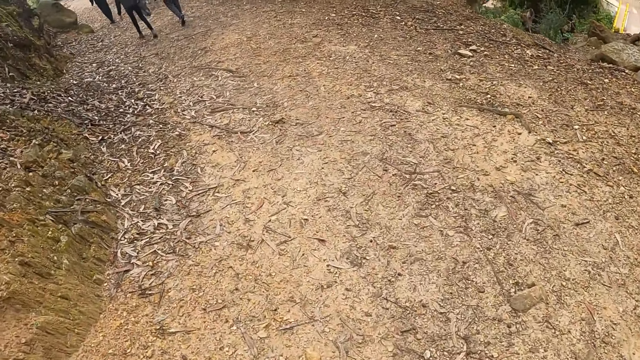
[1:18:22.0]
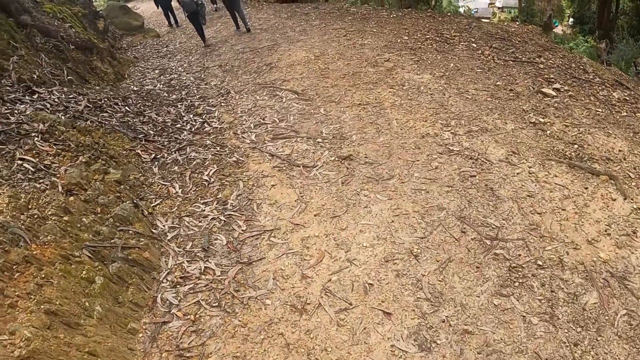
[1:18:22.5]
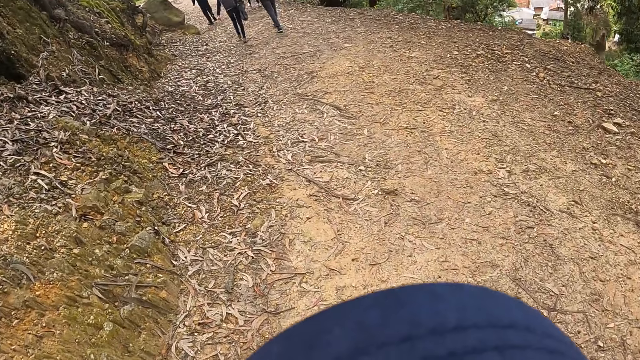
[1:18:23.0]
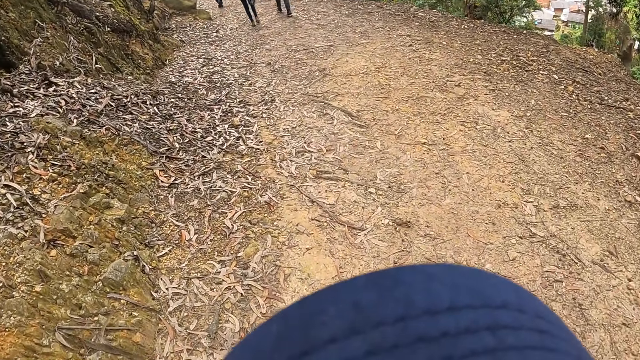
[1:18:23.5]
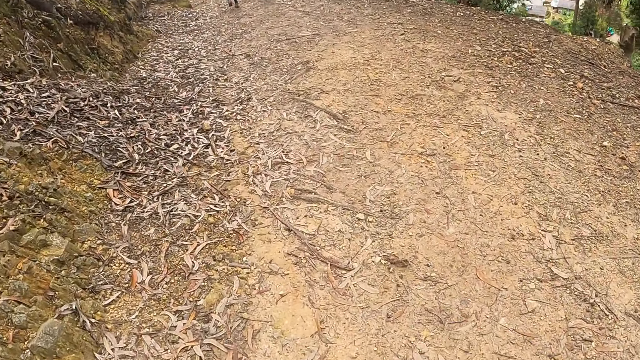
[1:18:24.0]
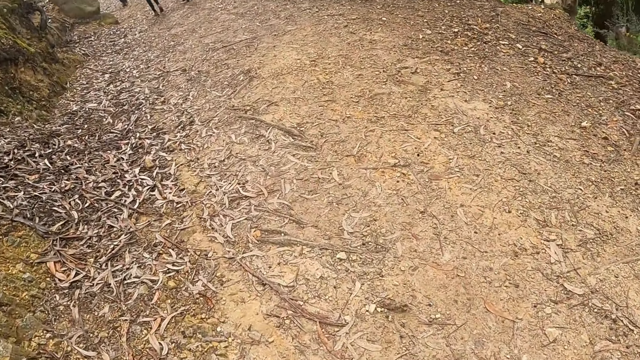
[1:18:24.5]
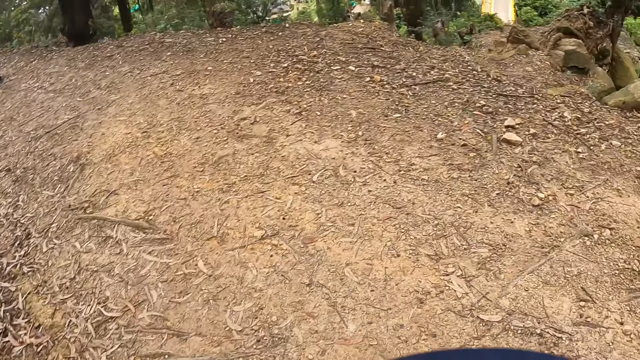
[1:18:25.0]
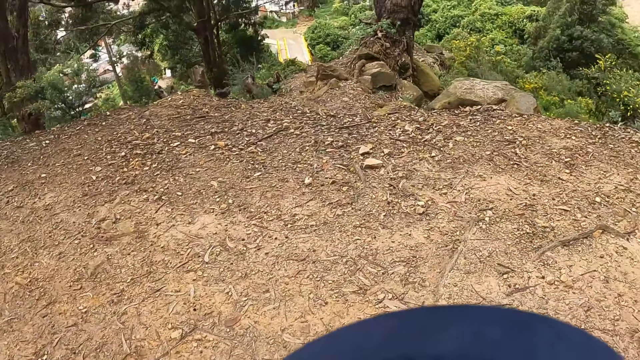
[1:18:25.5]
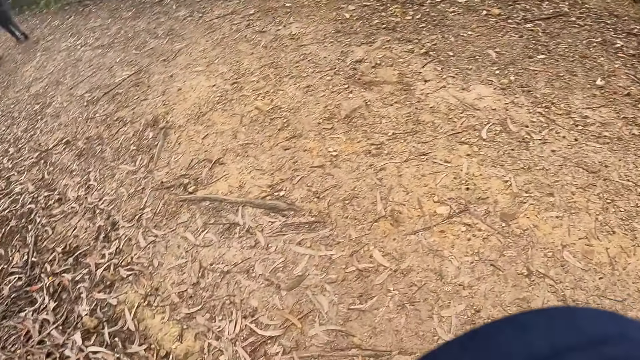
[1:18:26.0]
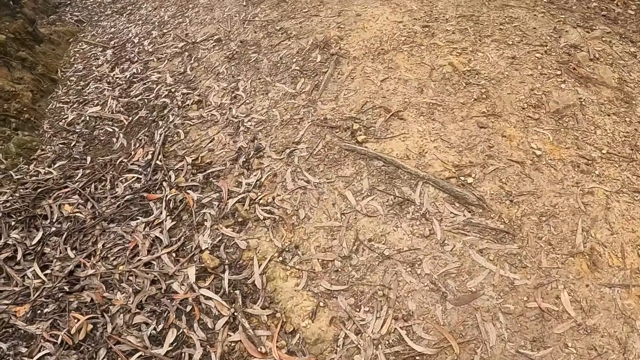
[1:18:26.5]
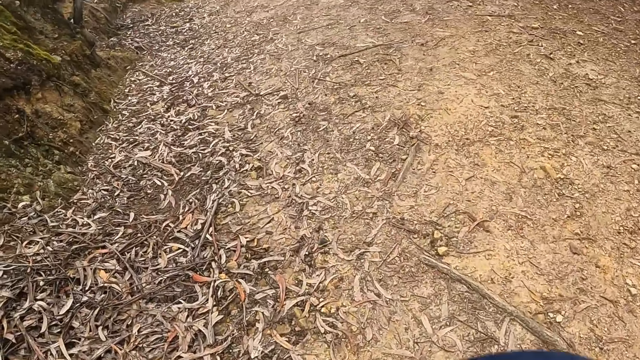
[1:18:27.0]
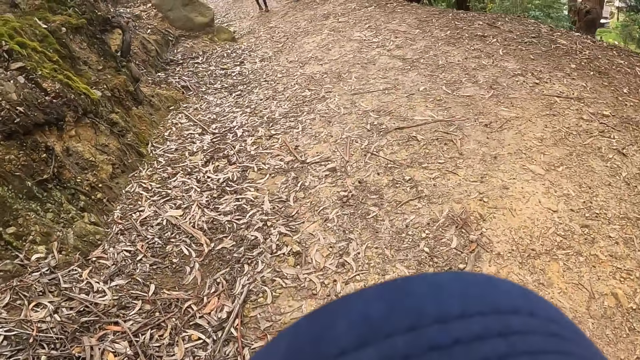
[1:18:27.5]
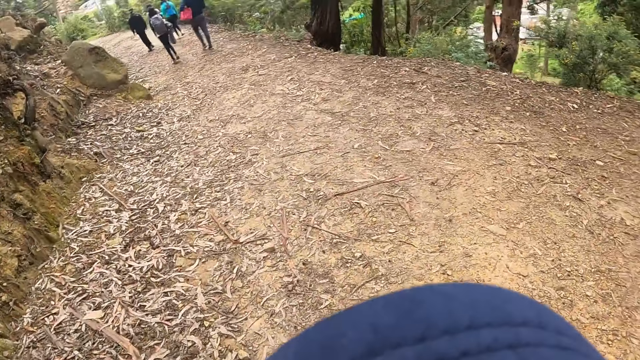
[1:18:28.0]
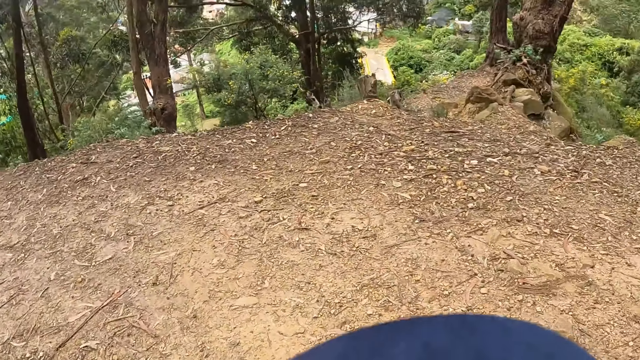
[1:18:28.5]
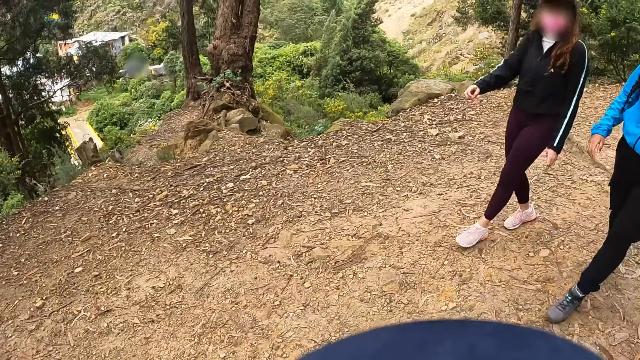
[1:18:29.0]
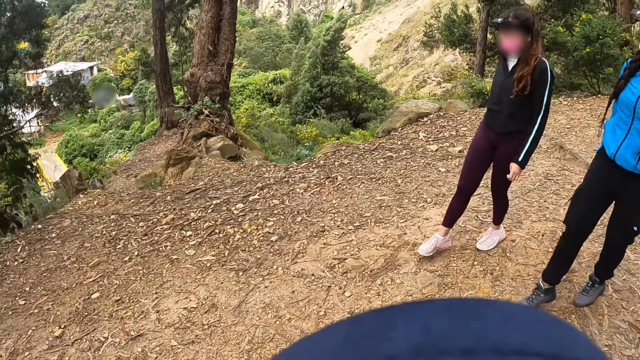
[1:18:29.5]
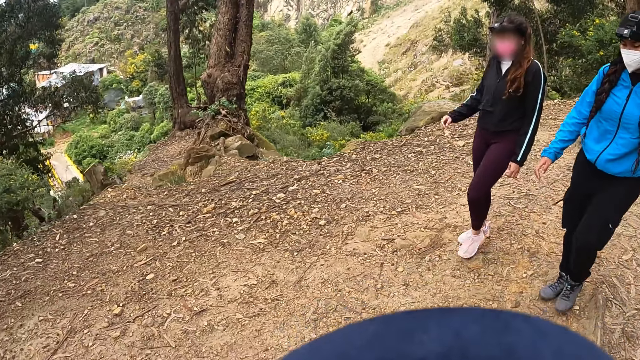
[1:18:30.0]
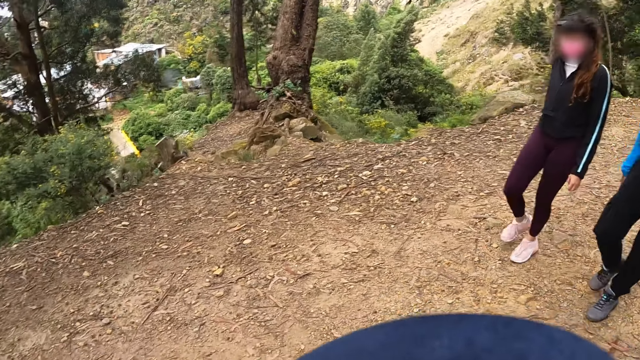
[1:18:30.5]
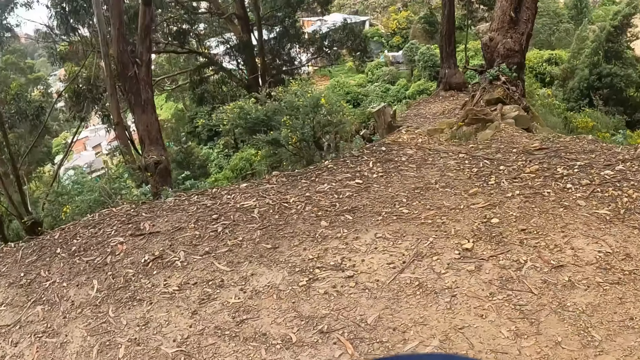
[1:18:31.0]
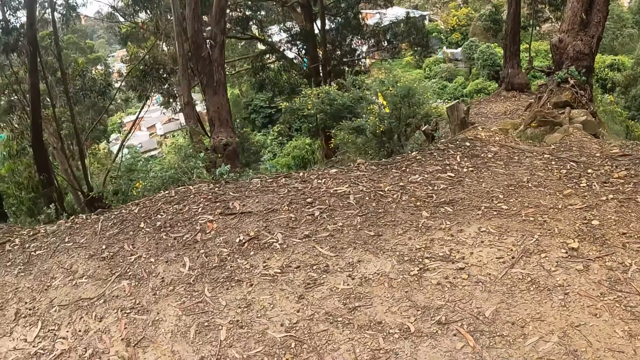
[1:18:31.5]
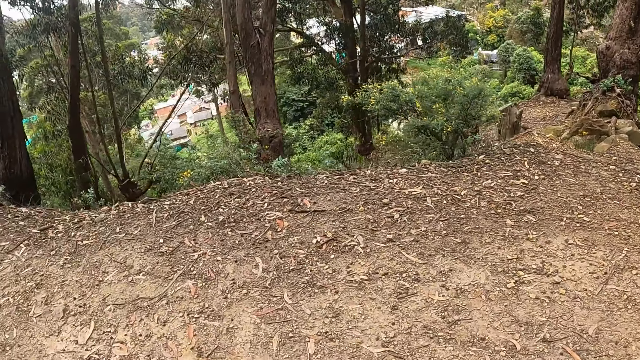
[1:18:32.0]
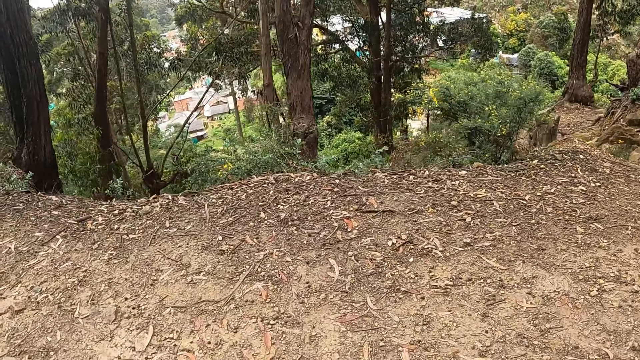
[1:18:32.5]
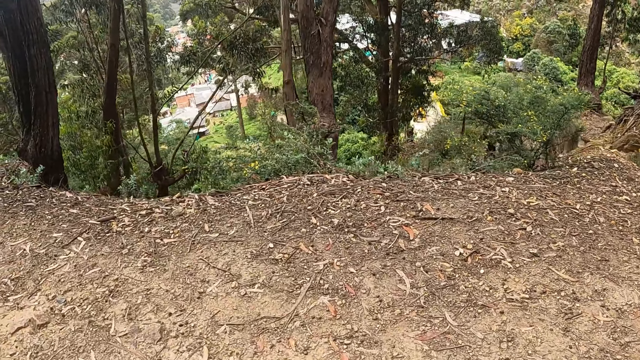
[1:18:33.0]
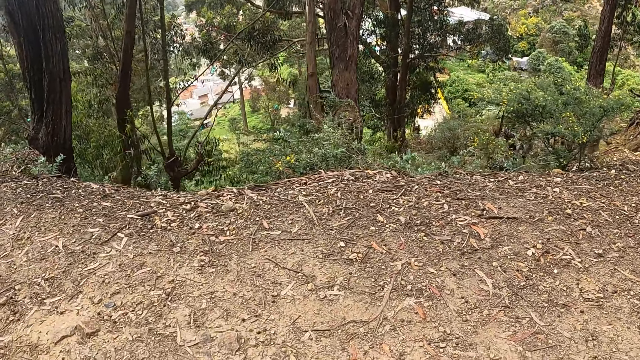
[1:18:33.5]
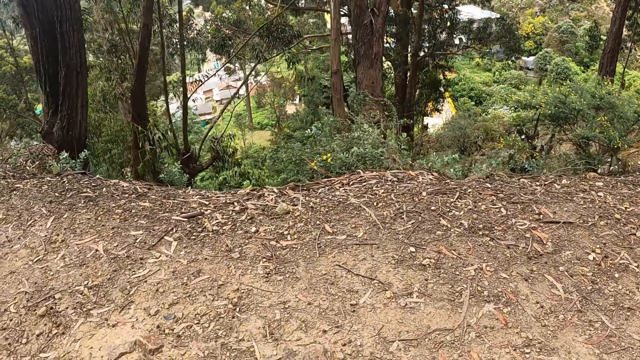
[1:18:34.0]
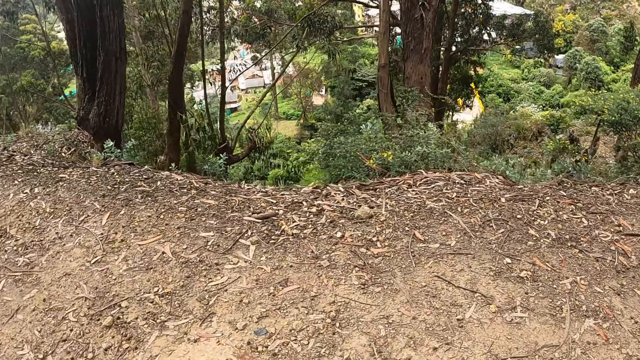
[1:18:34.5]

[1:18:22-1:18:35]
A woman walks. Another woman walks.

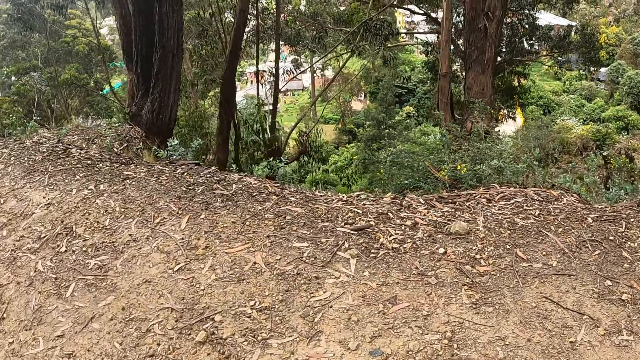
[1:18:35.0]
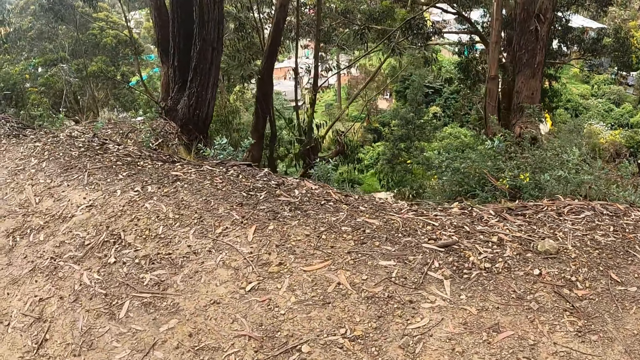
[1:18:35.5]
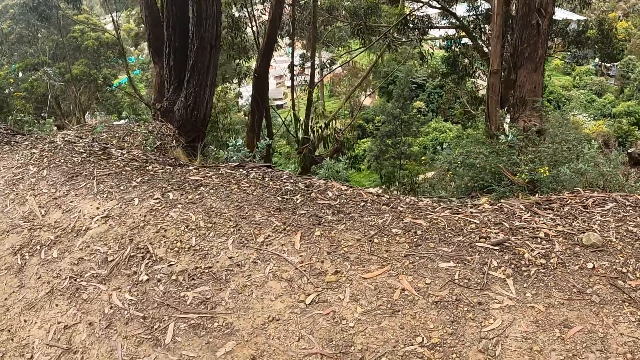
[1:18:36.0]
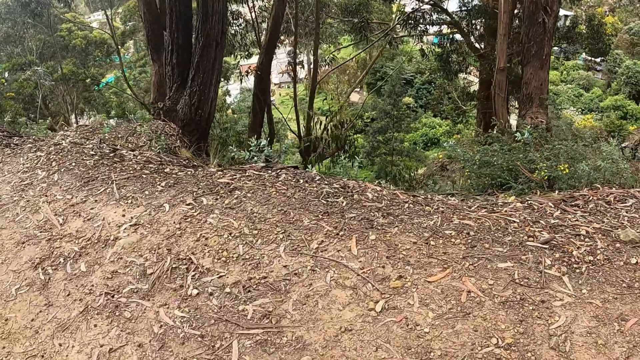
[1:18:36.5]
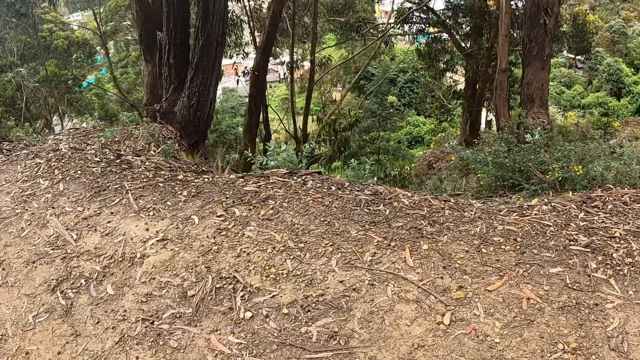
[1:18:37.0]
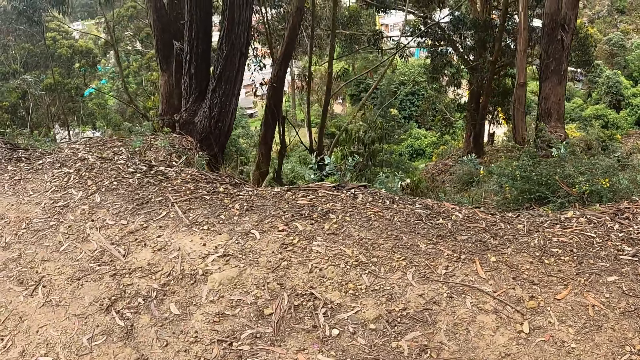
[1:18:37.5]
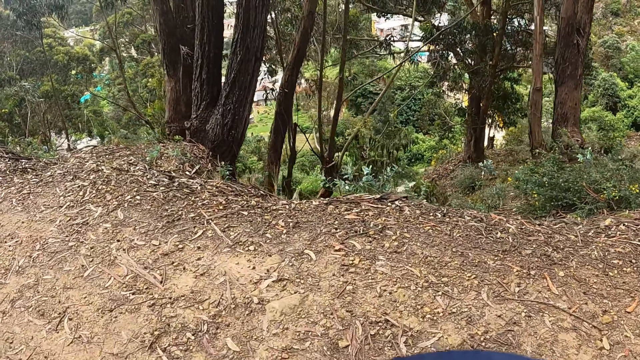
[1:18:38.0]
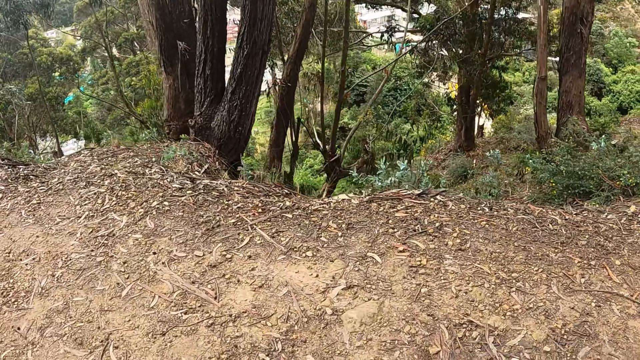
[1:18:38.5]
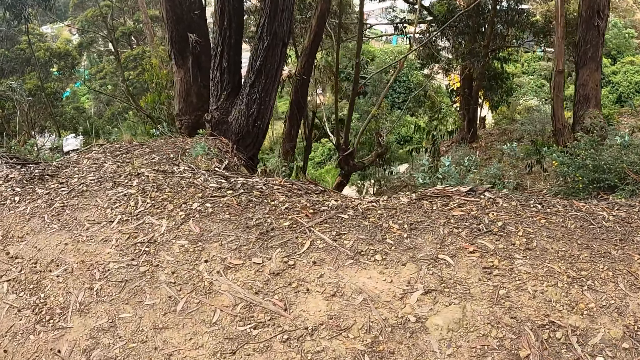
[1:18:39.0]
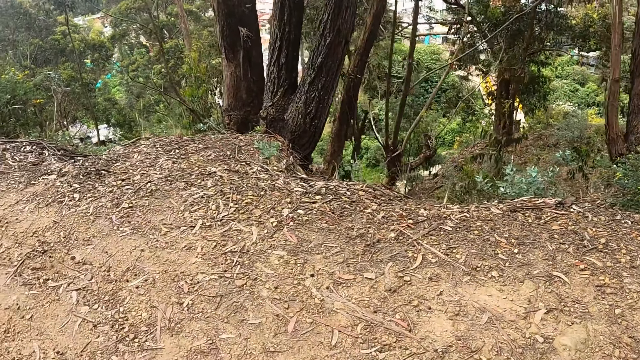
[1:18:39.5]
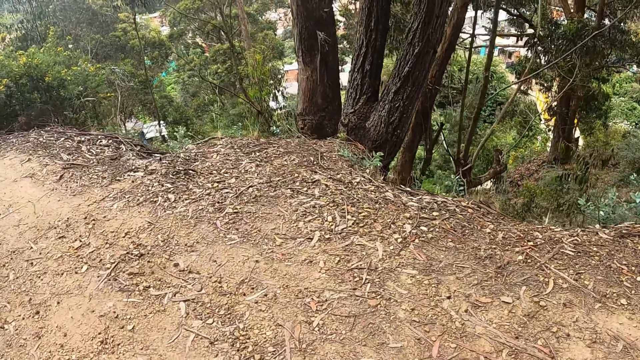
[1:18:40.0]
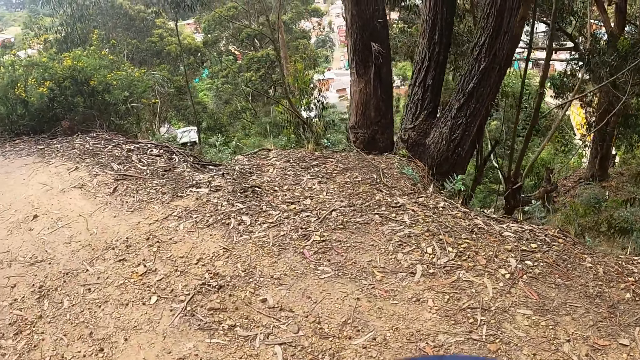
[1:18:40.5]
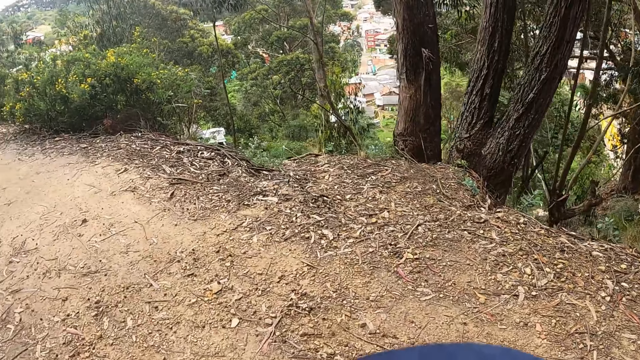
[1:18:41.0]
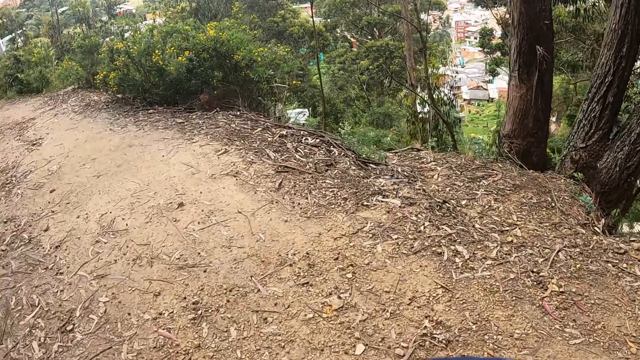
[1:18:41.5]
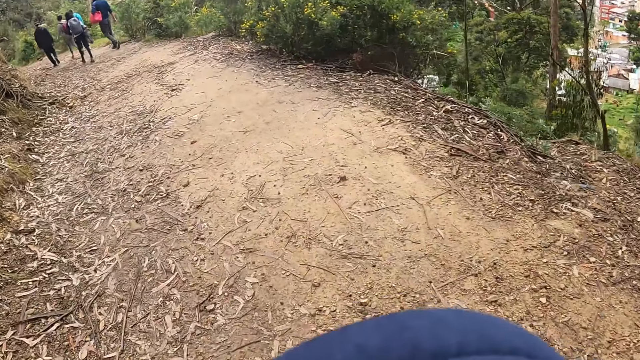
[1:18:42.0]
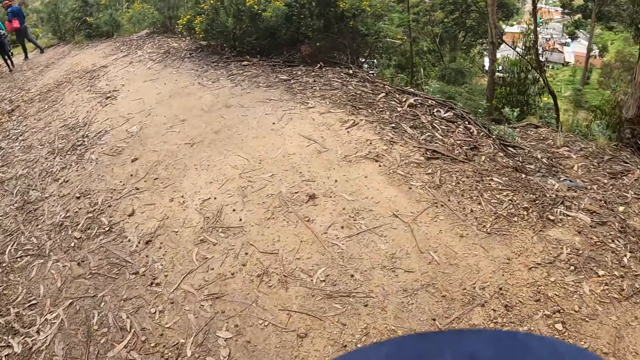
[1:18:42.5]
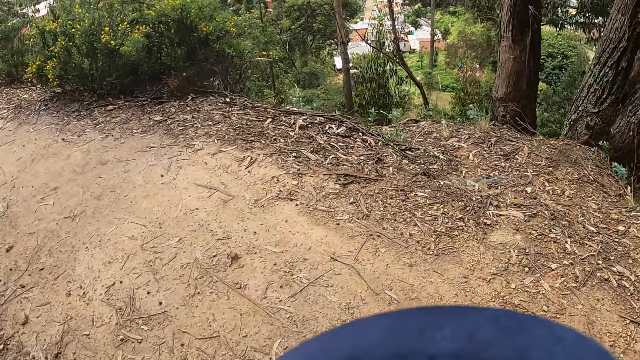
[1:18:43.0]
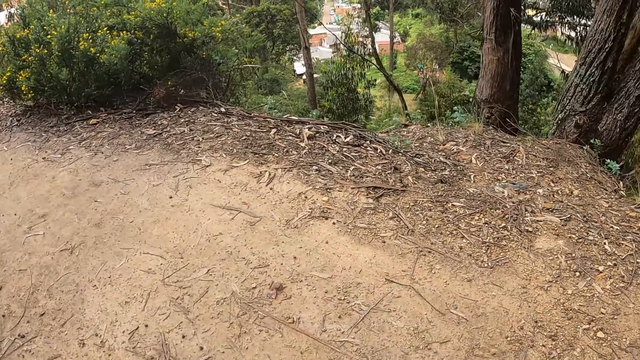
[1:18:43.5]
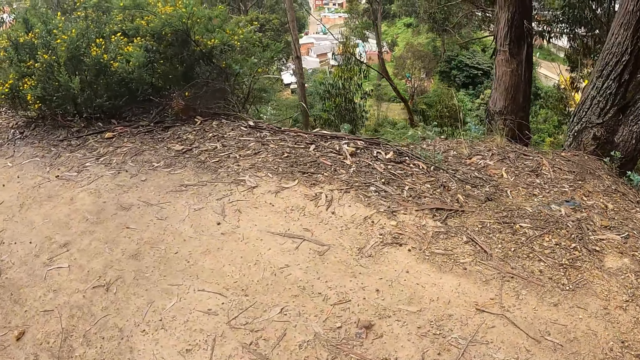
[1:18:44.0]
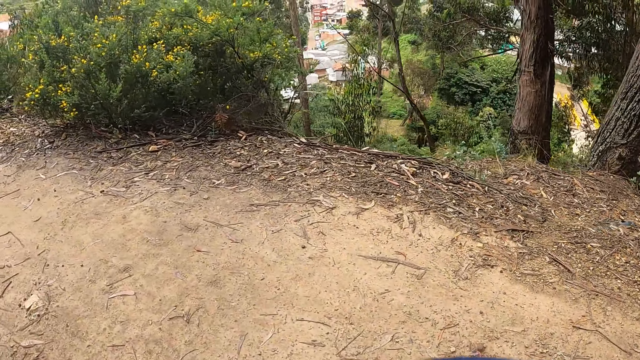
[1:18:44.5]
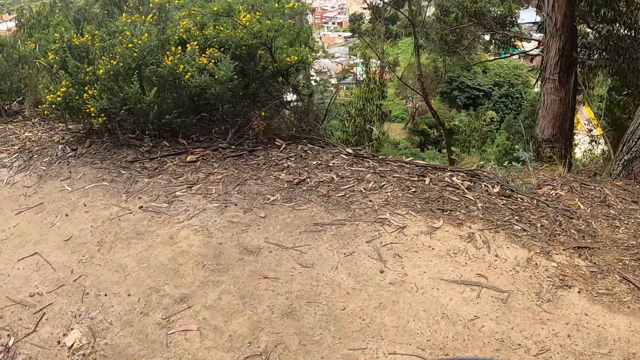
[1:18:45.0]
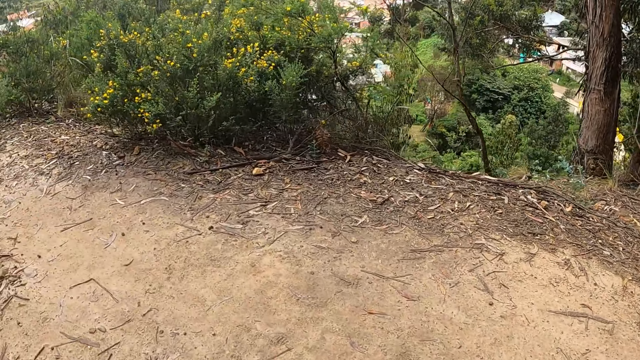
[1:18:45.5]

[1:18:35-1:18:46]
The camera wearer walks.
